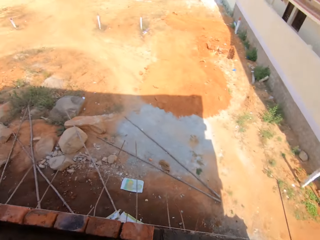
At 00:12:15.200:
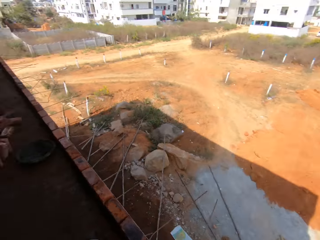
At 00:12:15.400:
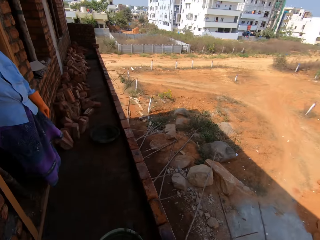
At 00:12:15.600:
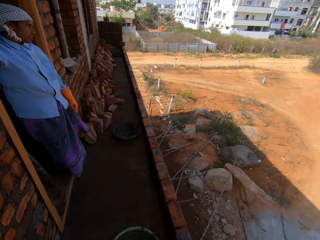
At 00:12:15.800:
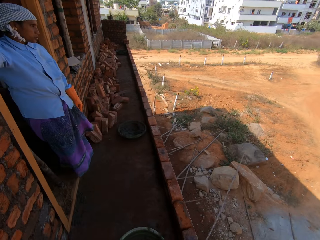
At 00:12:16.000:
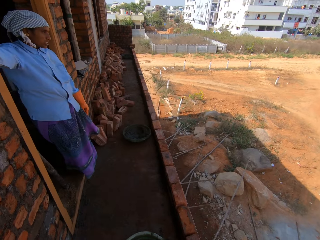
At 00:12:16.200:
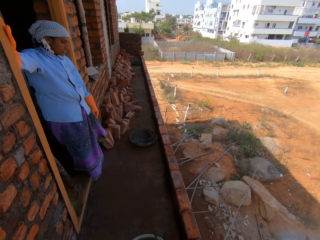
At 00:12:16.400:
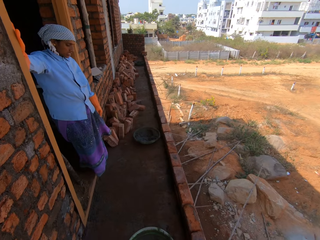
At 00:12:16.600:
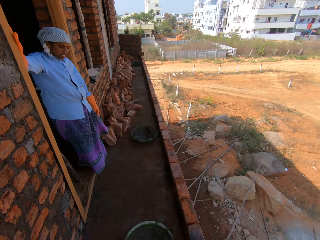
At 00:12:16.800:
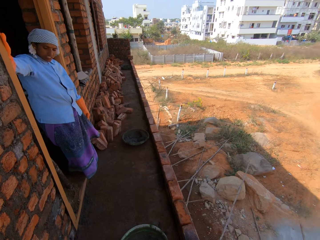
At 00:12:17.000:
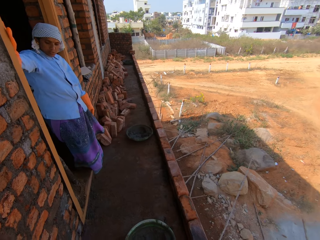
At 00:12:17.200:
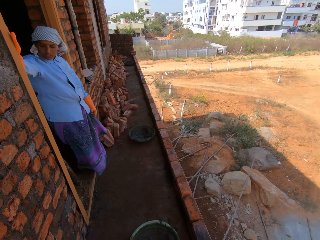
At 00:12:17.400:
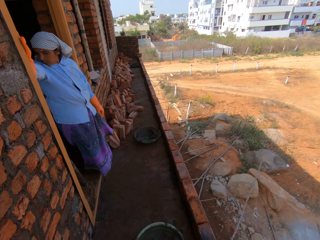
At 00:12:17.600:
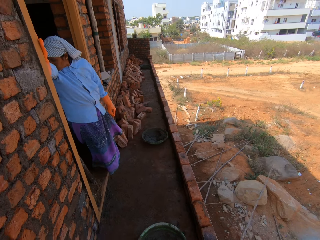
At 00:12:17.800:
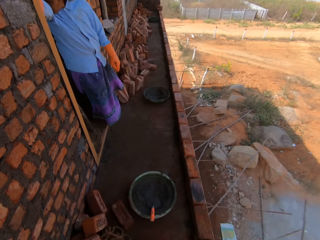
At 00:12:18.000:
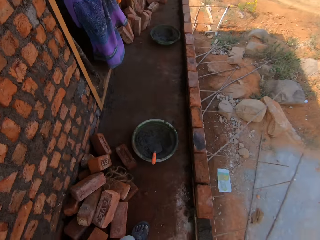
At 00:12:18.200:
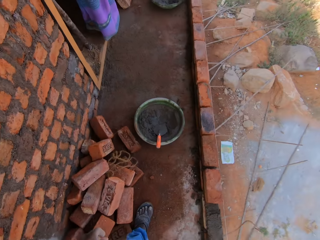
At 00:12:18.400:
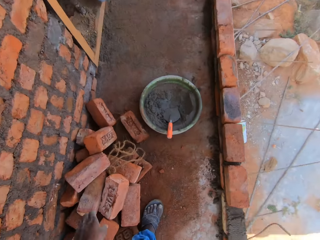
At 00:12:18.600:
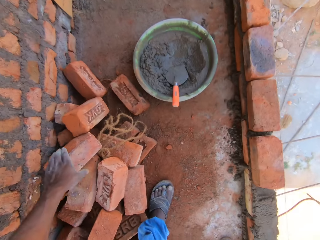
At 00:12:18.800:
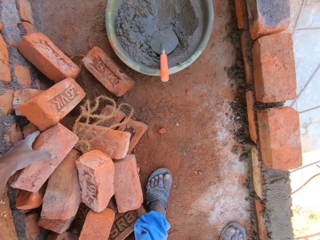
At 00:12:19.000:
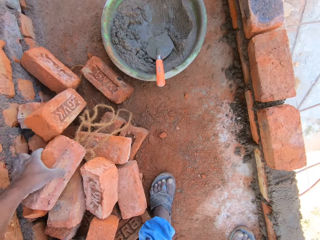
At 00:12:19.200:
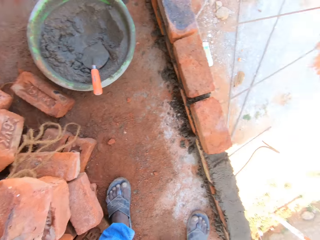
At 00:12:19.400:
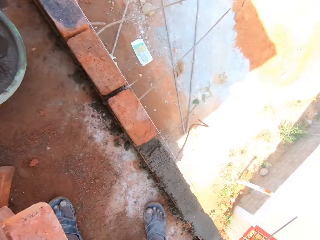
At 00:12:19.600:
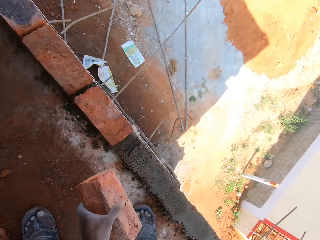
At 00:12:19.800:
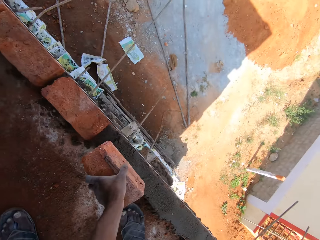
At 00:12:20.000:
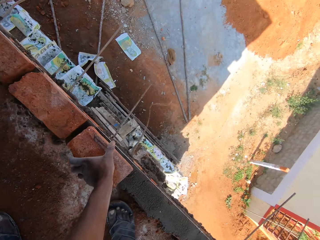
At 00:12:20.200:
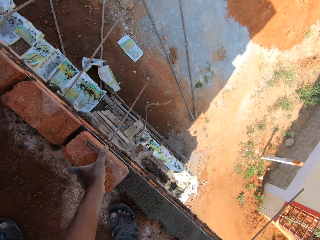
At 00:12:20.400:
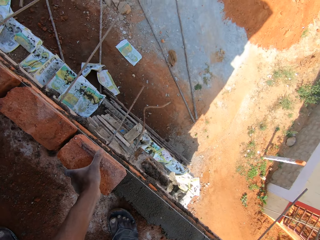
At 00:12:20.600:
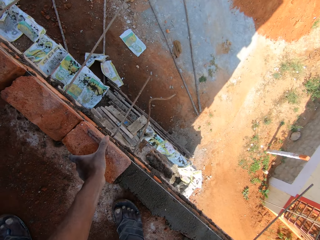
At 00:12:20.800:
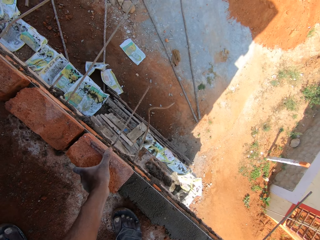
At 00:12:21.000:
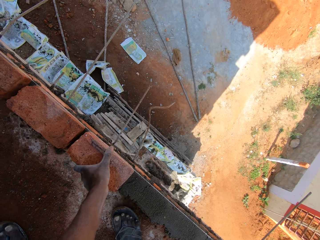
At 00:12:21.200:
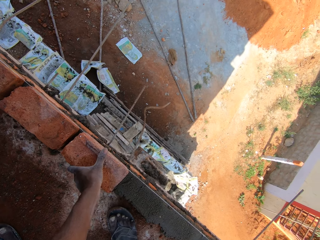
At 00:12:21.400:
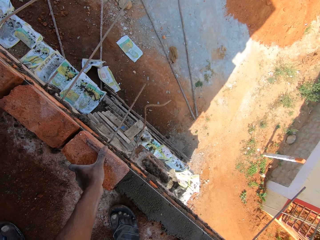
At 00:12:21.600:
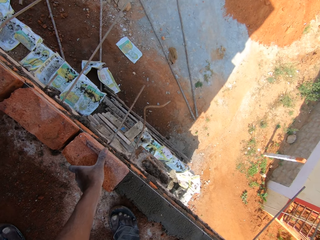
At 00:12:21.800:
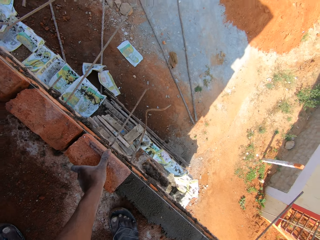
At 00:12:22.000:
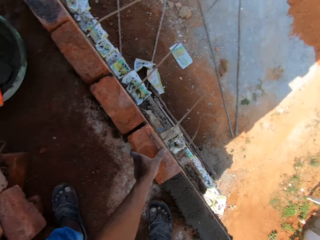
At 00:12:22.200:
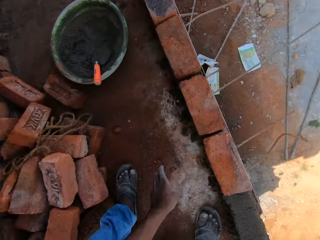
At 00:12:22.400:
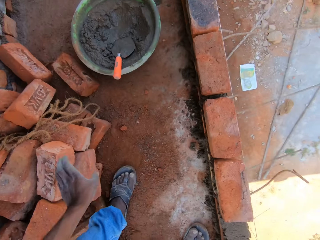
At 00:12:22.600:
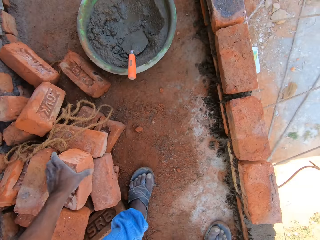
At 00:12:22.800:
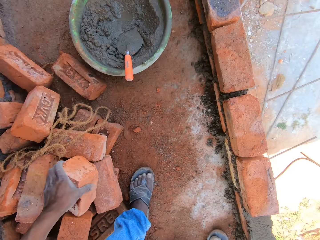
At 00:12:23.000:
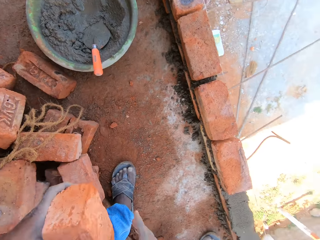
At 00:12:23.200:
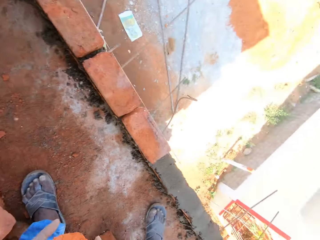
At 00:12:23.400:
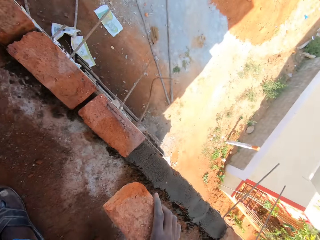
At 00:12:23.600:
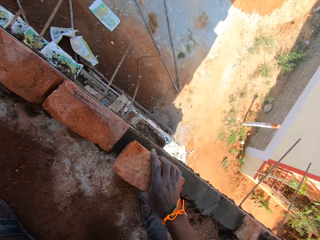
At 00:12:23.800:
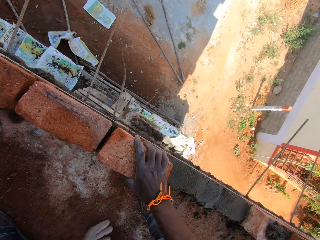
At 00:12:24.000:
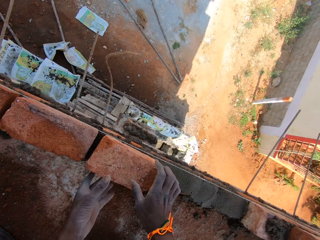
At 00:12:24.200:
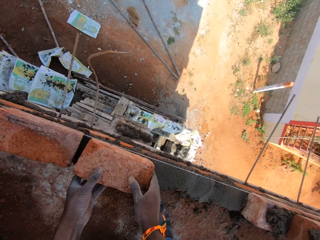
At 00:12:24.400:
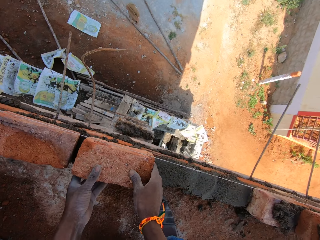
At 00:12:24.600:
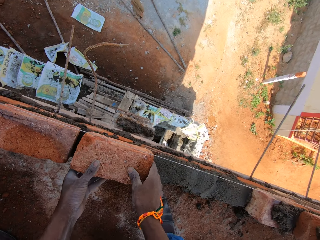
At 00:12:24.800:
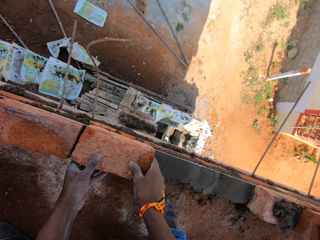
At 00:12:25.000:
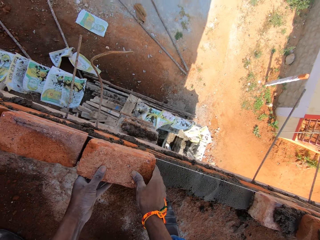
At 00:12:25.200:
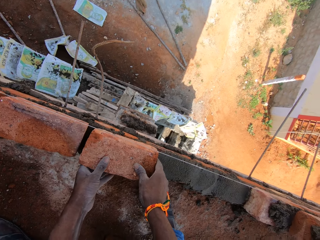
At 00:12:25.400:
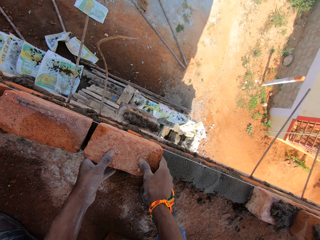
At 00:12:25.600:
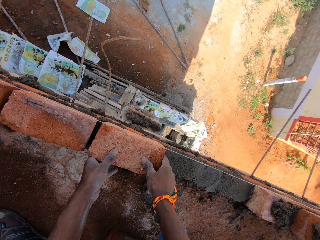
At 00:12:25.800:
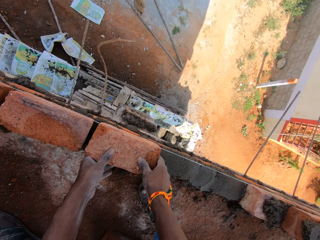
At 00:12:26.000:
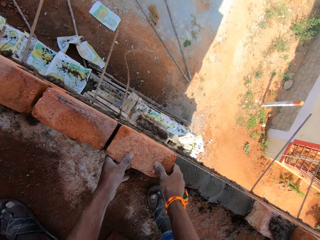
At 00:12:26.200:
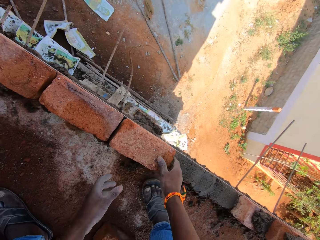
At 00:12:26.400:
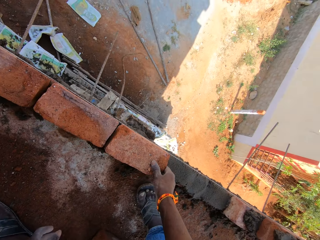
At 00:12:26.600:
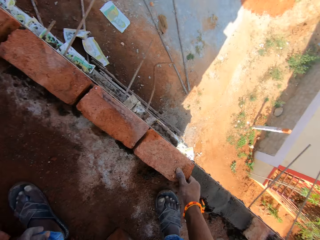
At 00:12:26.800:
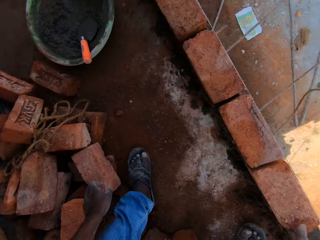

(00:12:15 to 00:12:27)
The camera wearer looks around the construction. A woman cleans her face on her shirt. The camera wearer picks a brick from the heap of bricks on the floor with his left hand. He drops the brick on the concrete mix on the set of bricks with his left hand. He builds the construction. He adjusts the brick on the concrete mix on the set of bricks with his left hand. He picks a brick from the heap of bricks on the floor with his left hand and passes the brick to his right hand. He drops the brick on the concrete mix on the set of bricks with his right hand. He adjusts the brick on the concrete mix on the set of bricks with his hands. He builds the construction.

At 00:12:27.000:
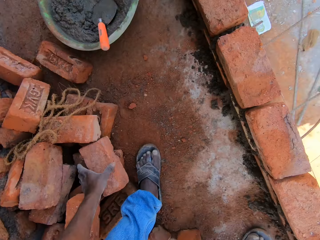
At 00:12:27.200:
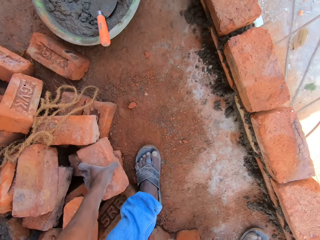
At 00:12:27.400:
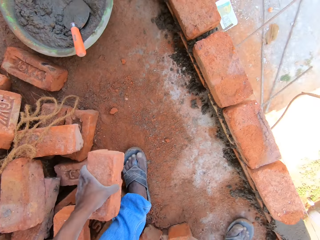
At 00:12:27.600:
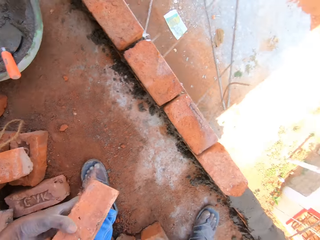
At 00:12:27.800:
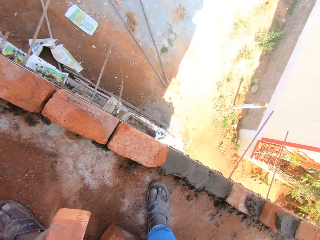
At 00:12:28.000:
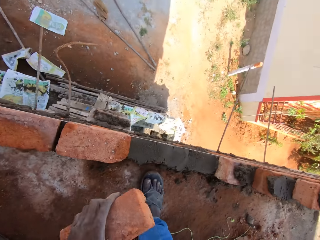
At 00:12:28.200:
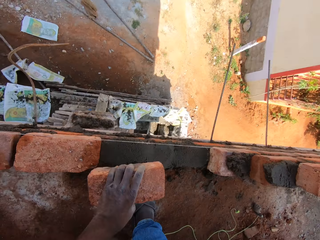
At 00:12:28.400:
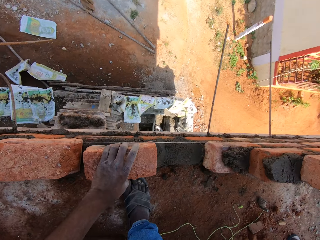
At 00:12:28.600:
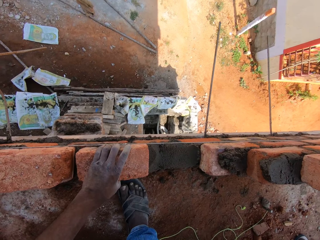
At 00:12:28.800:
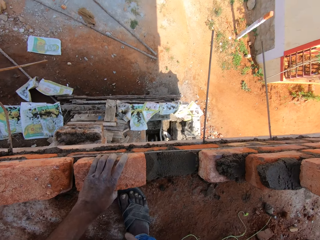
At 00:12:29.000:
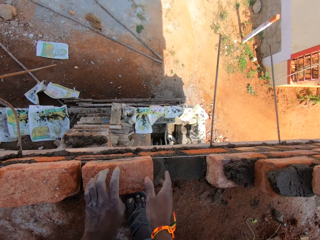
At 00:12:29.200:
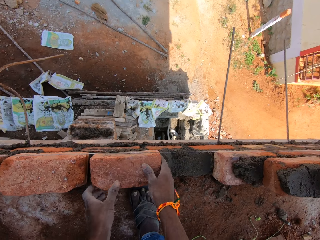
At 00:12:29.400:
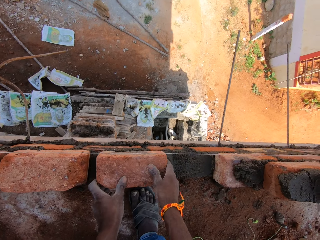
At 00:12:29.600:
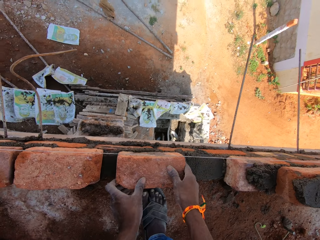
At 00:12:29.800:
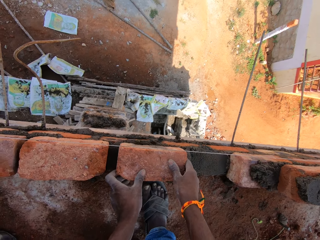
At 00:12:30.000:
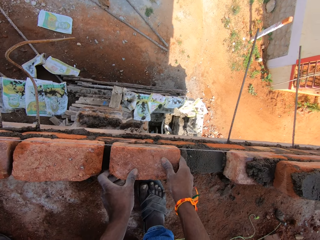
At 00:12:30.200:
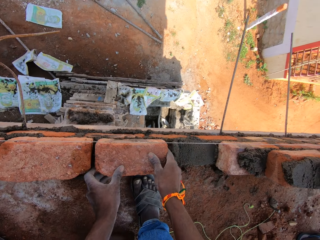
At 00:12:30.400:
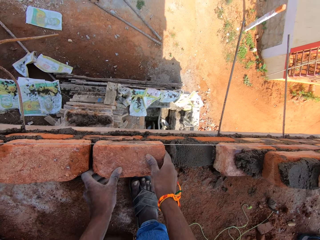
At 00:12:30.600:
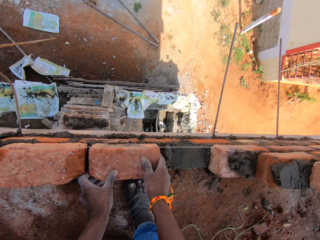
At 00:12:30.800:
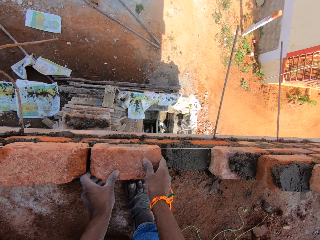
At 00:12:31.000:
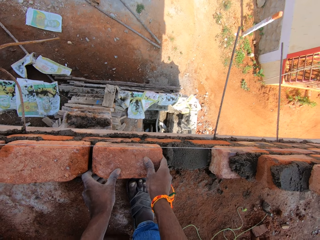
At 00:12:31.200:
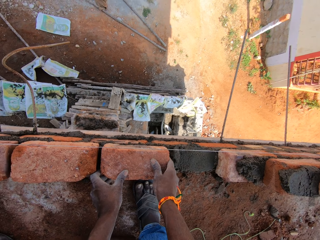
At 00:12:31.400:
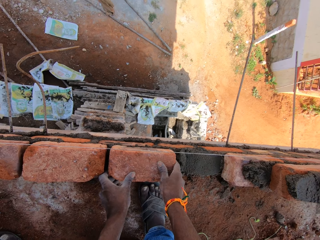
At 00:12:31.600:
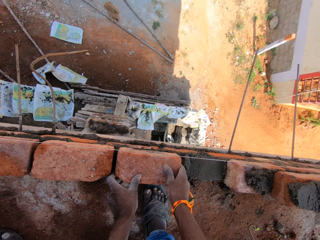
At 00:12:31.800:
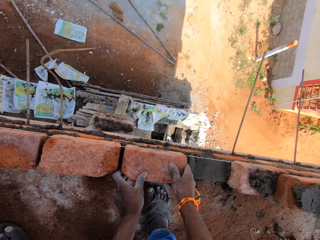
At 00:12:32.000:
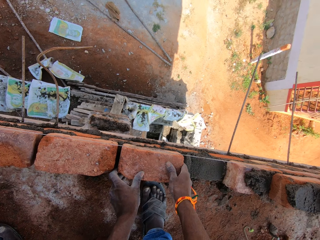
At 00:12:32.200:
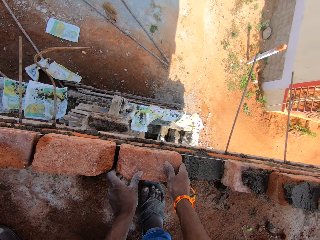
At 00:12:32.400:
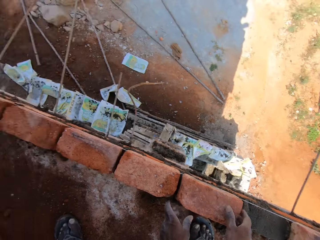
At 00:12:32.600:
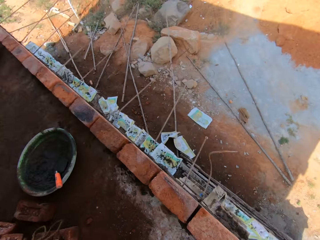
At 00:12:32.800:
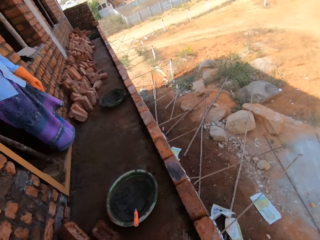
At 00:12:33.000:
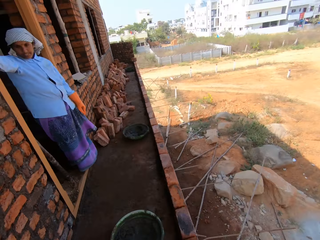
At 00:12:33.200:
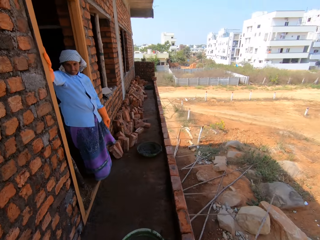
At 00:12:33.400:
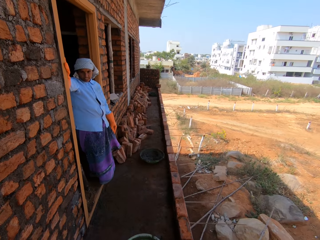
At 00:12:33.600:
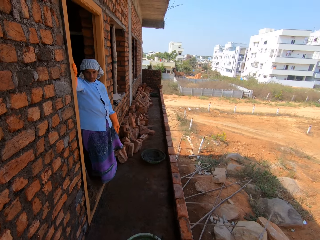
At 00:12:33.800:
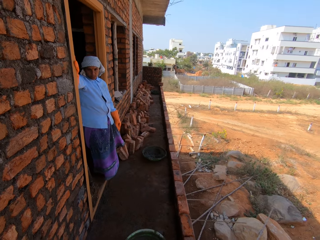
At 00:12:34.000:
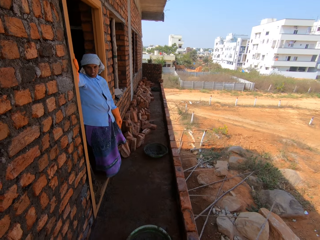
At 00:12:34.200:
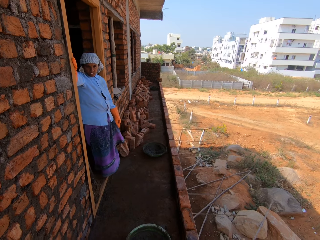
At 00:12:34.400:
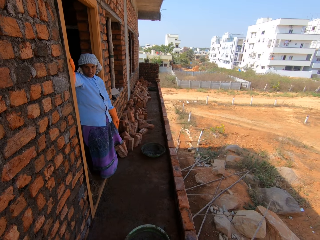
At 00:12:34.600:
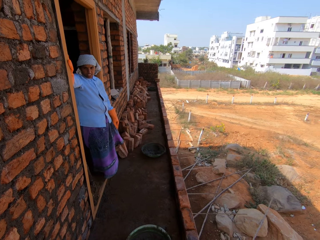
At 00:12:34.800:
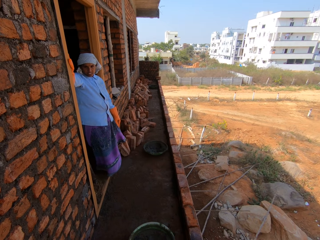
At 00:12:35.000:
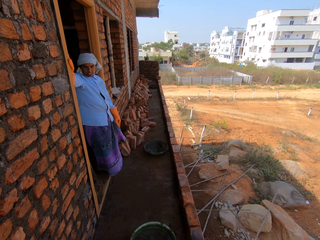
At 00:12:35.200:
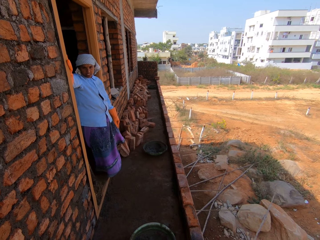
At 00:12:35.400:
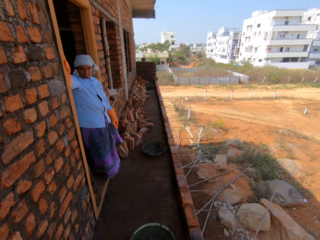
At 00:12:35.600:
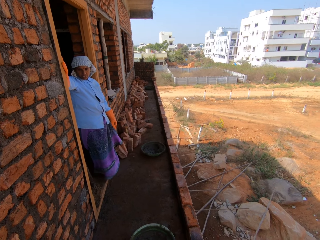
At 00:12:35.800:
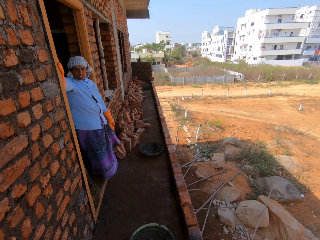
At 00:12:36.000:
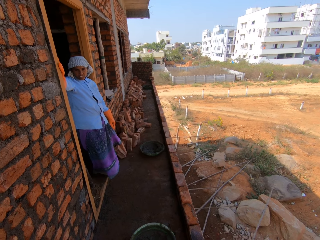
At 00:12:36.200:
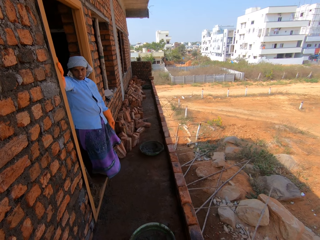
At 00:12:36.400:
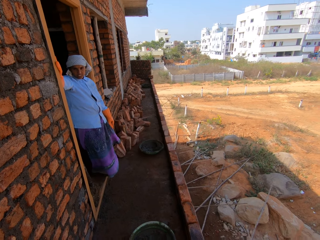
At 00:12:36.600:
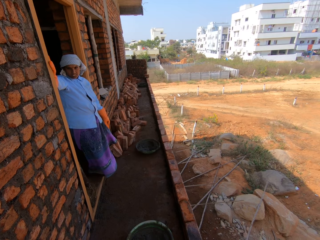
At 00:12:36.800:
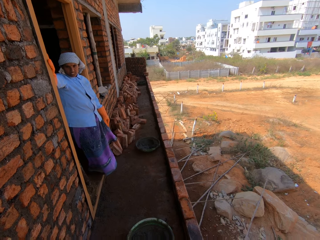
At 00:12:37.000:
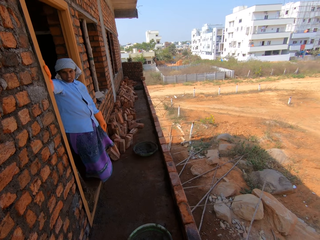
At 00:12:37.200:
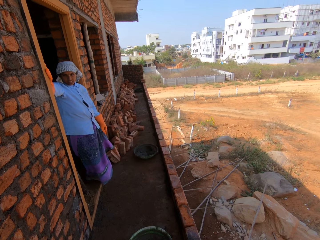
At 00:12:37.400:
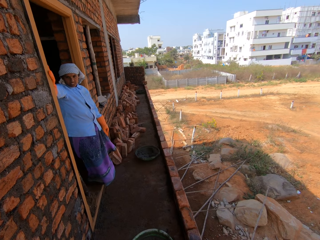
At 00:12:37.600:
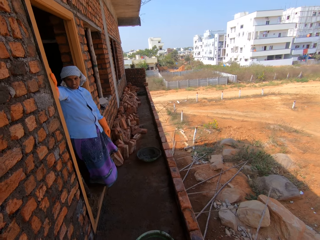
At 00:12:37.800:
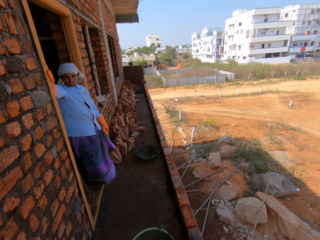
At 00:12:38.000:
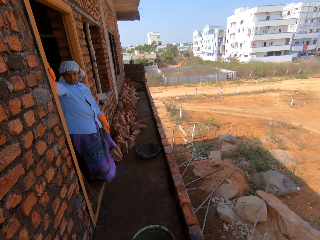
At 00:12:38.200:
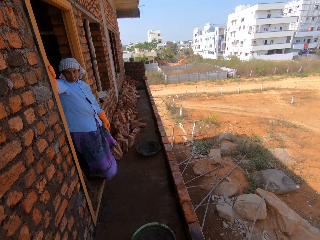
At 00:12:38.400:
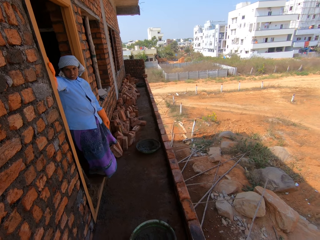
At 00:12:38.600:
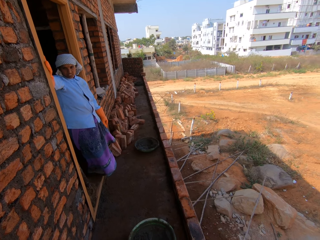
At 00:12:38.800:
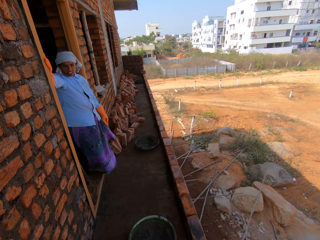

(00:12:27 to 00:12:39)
The camera wearer picks a brick from the heap of bricks on the floor with his left hand. He builds the construction. He drops the brick on the concrete mix on the set of bricks with his left hand. He adjusts the brick on the concrete mix on the set of bricks with his hands. He looks around the construction. A woman talks to a man.
